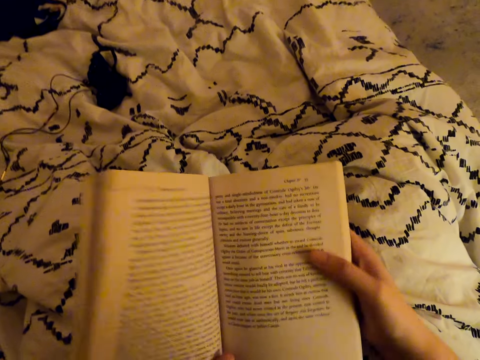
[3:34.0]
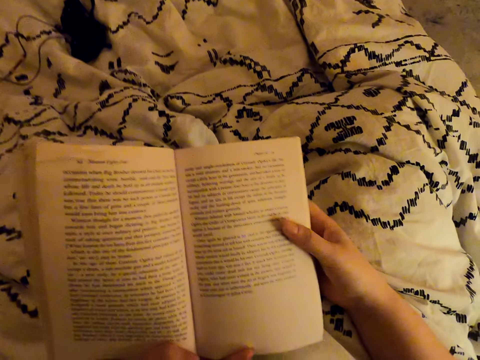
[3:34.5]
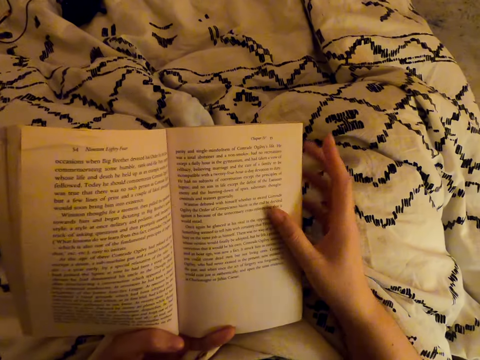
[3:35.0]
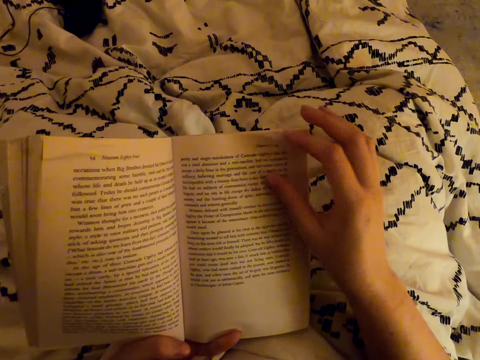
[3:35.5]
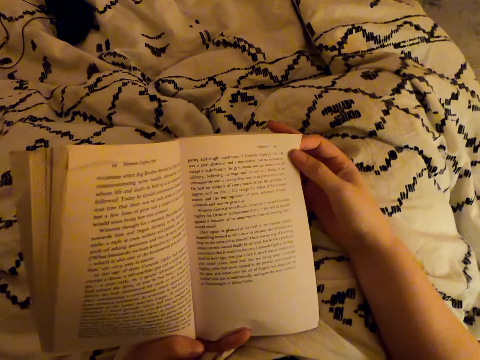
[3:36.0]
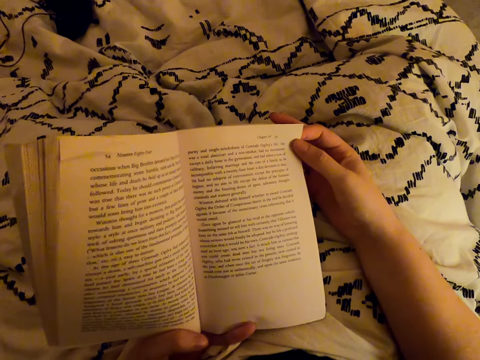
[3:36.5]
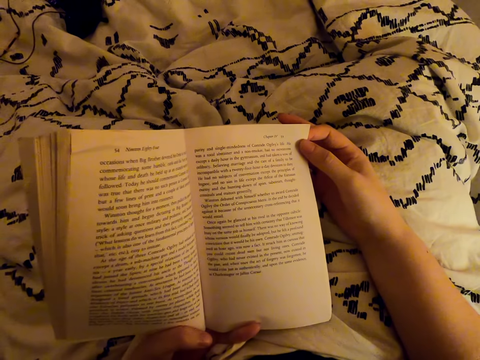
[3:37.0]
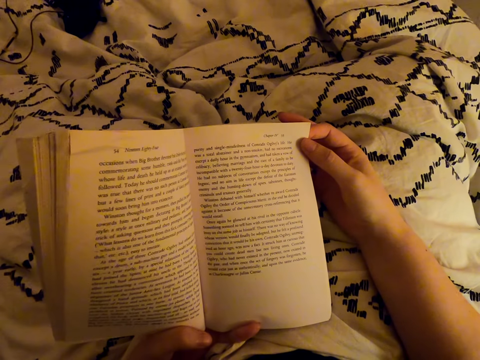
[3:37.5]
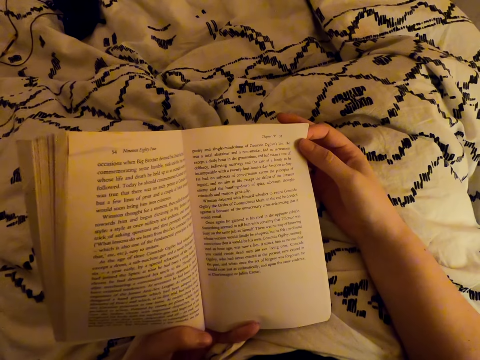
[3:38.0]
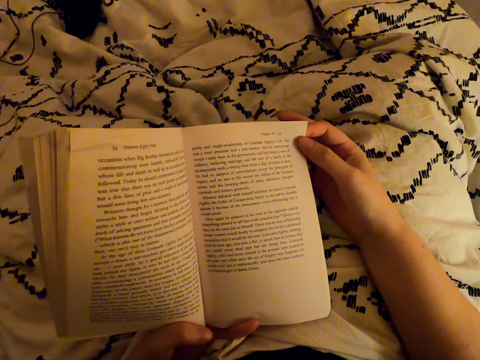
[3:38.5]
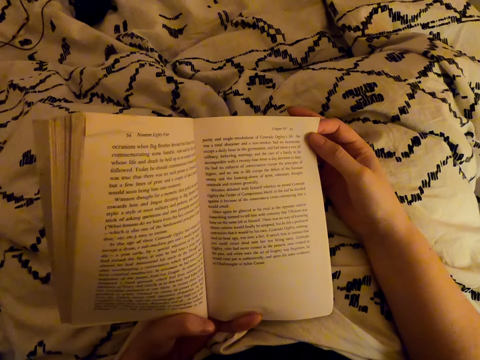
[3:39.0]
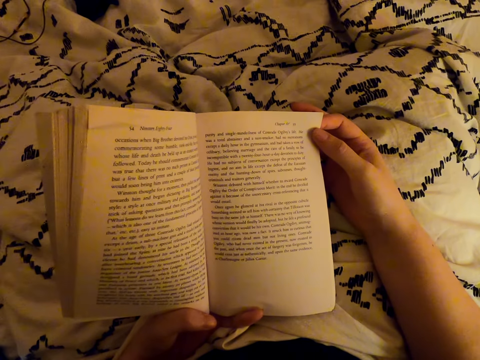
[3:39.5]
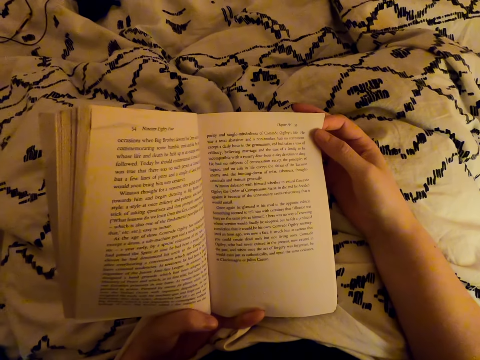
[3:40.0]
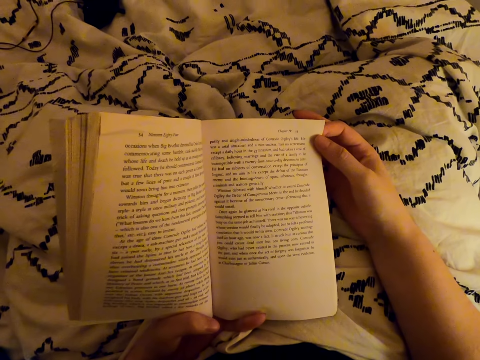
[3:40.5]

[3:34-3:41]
The camera wearer selects a page.

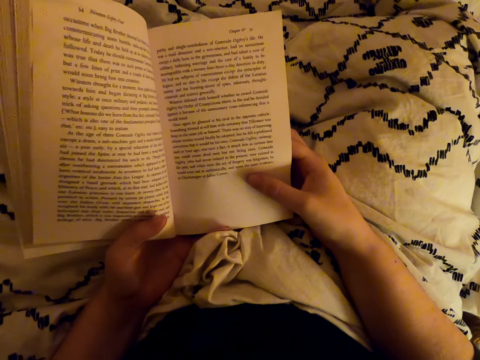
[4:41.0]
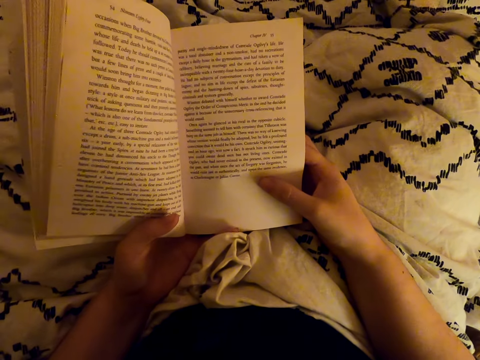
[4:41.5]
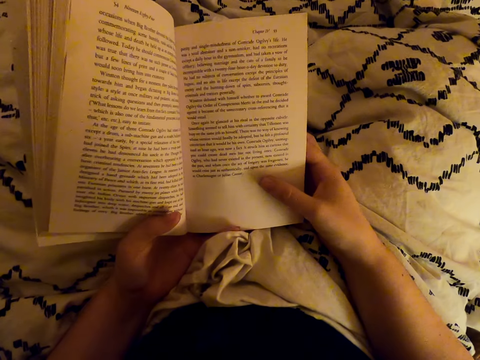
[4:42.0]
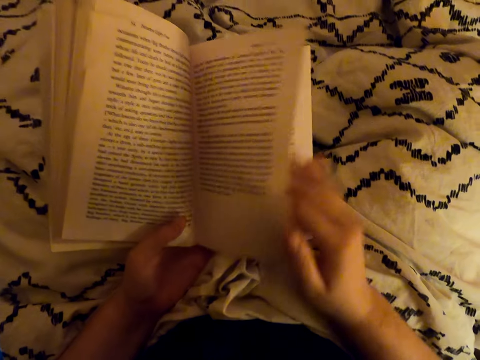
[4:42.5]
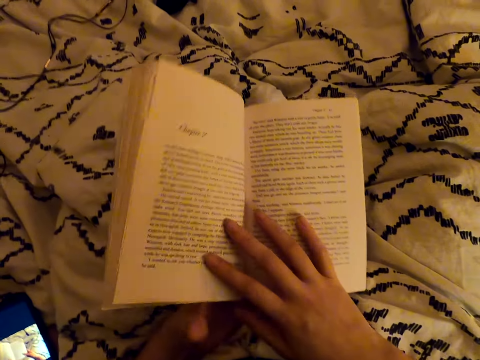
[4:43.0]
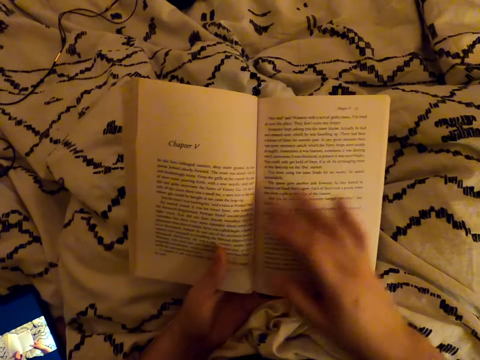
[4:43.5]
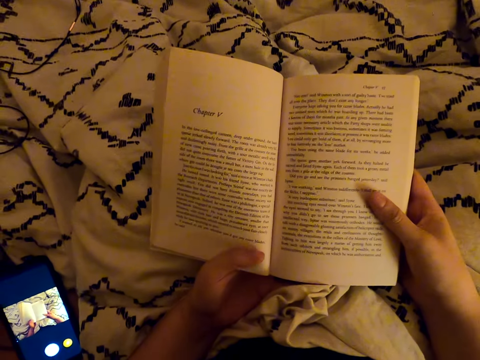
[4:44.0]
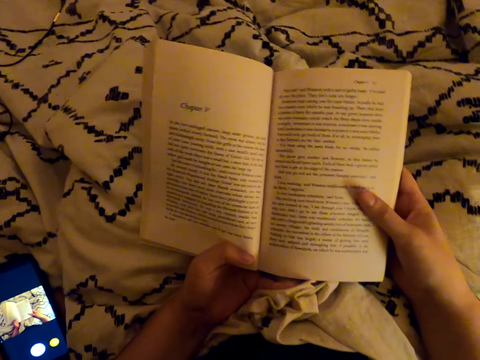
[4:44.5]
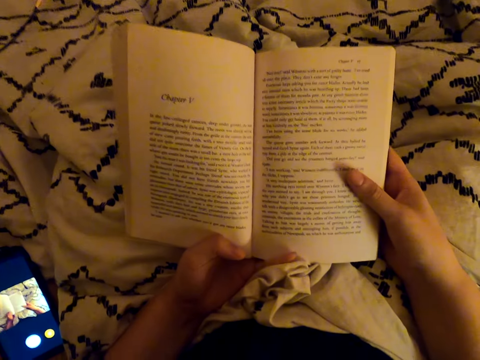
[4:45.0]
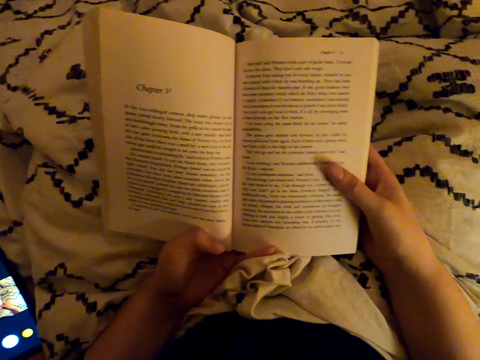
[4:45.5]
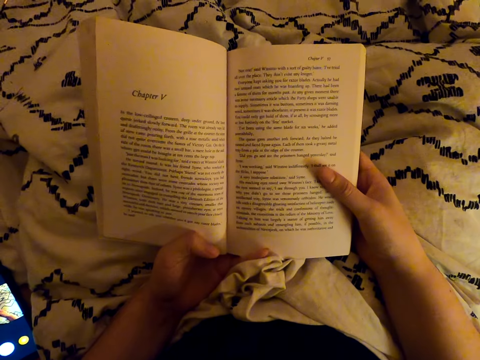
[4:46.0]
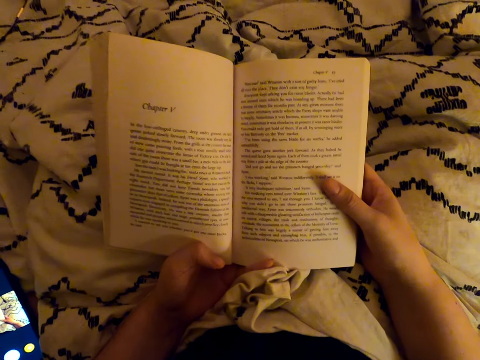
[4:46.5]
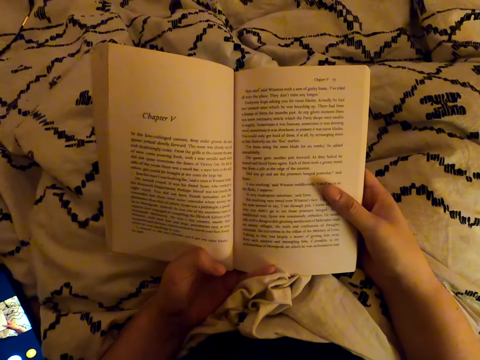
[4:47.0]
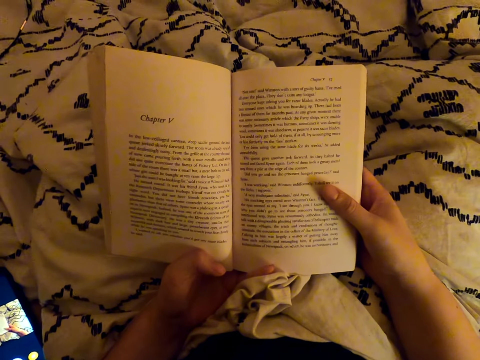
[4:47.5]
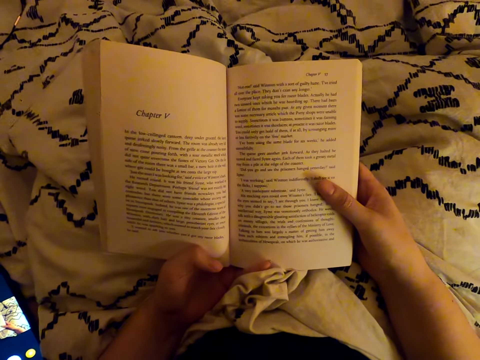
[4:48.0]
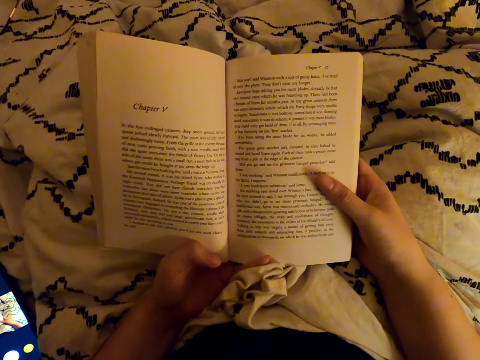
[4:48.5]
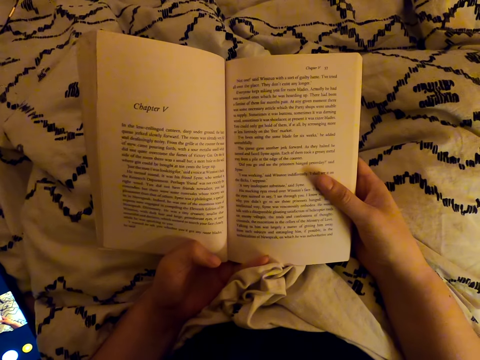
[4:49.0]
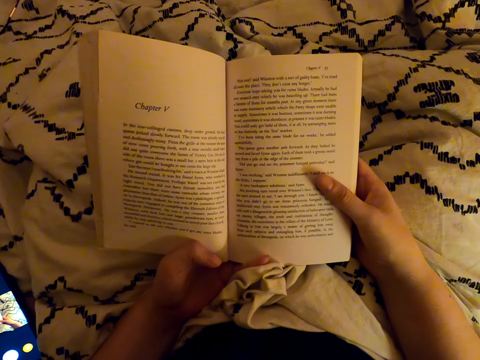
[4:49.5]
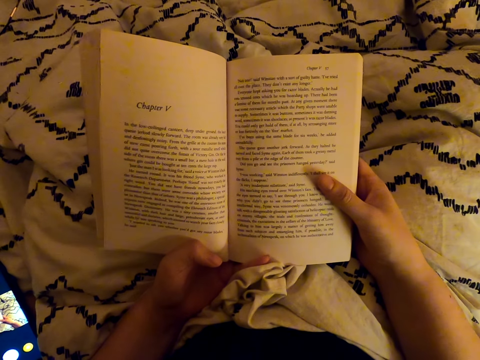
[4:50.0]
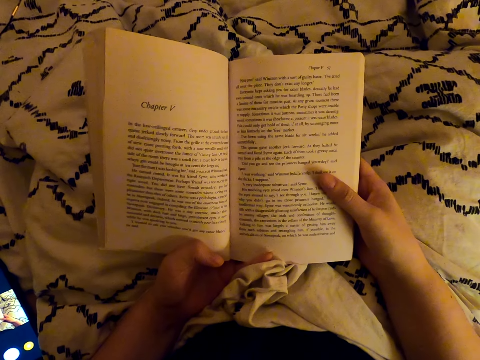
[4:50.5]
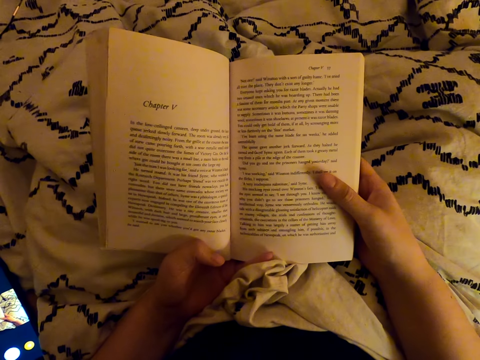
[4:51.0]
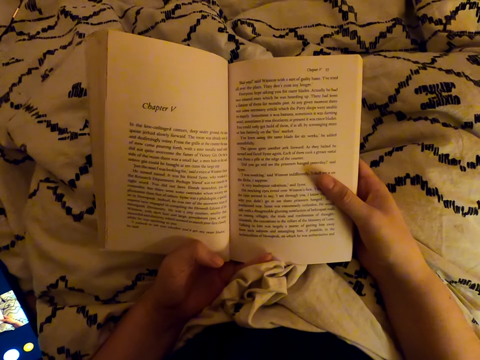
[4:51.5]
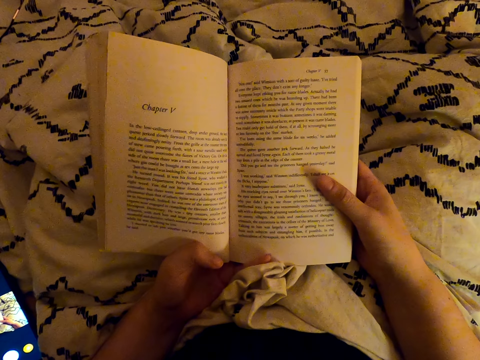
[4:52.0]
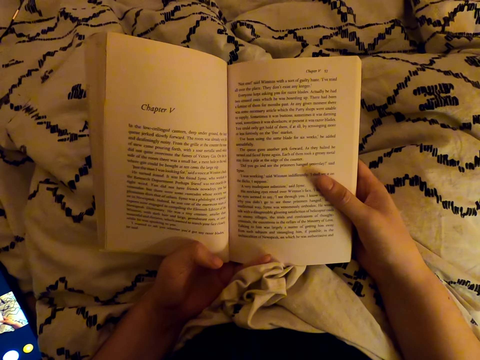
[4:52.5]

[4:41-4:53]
The camera wearer flips the book. They scroll to the book. They read the book.

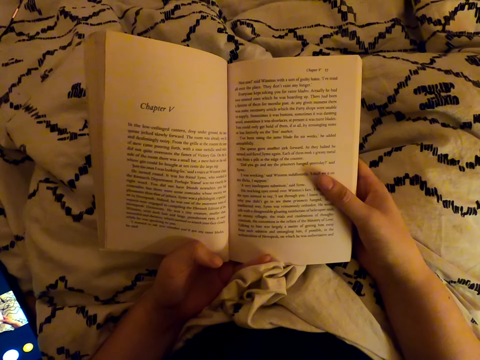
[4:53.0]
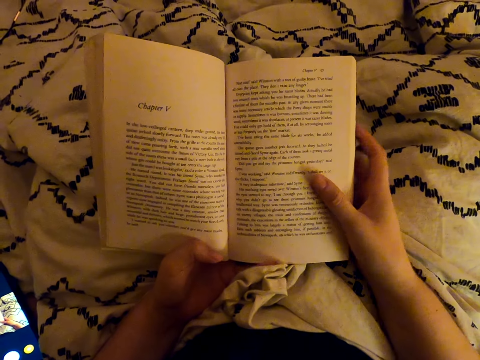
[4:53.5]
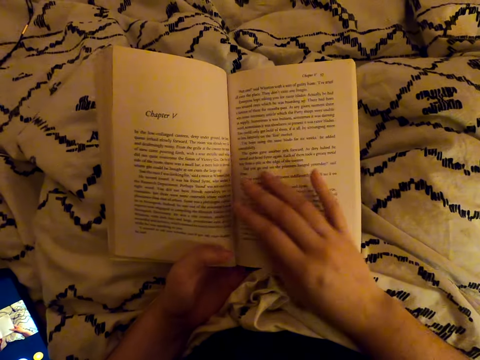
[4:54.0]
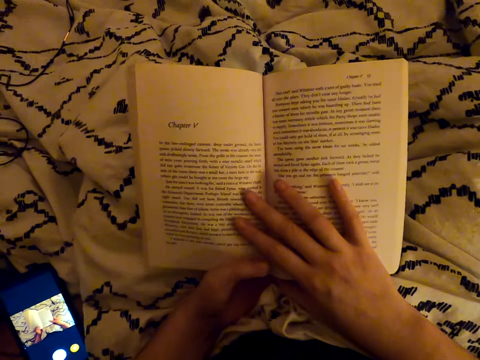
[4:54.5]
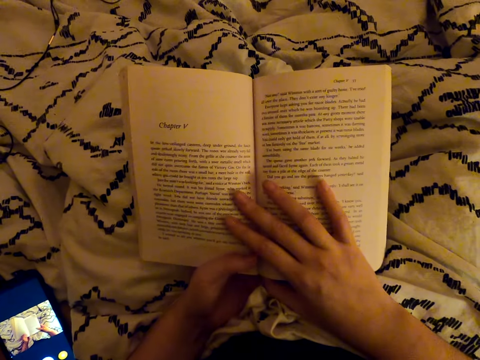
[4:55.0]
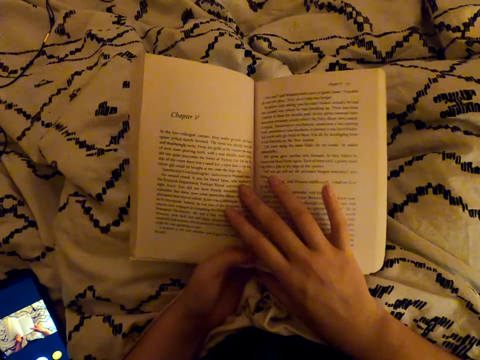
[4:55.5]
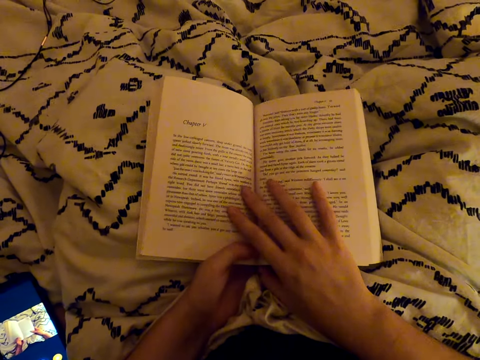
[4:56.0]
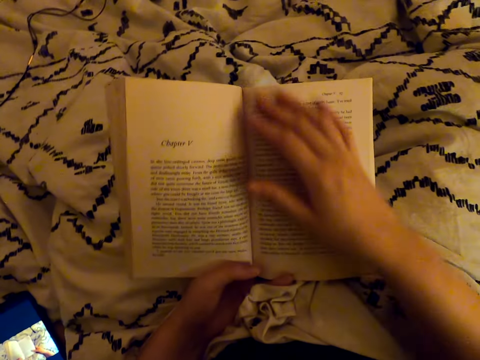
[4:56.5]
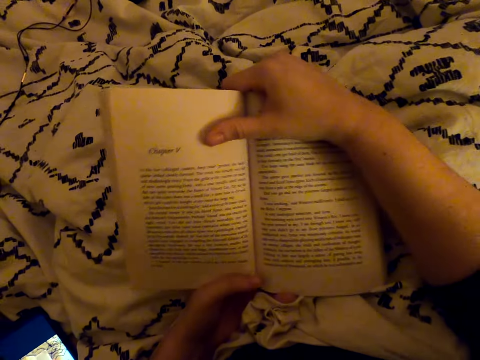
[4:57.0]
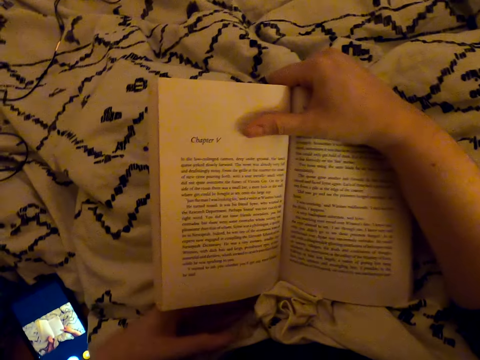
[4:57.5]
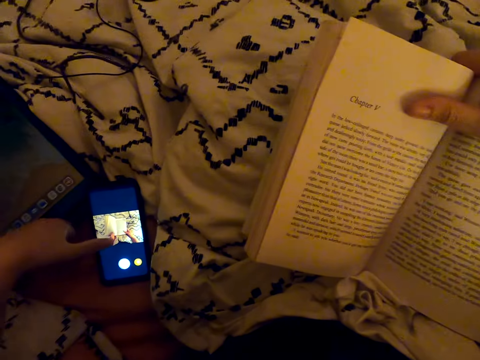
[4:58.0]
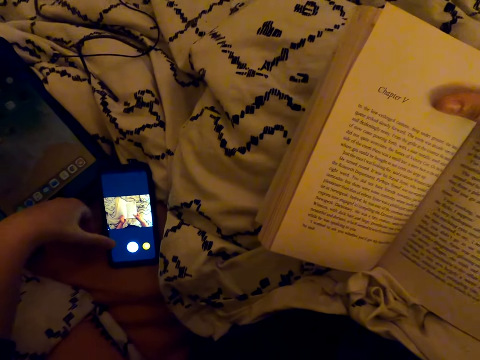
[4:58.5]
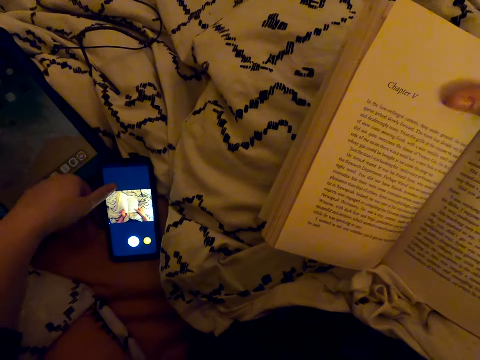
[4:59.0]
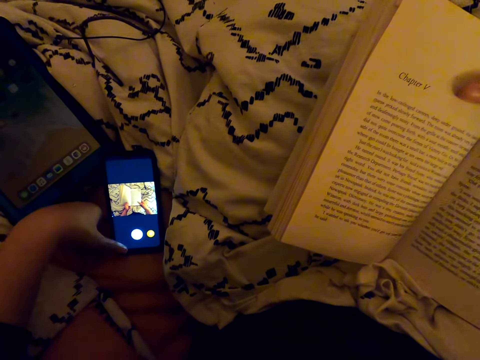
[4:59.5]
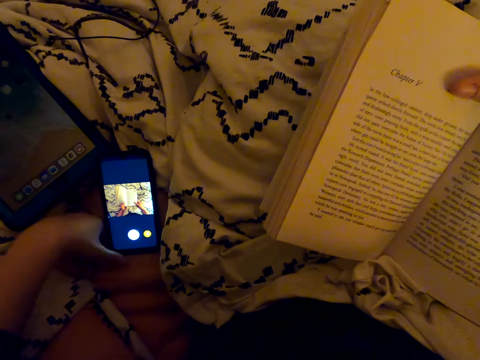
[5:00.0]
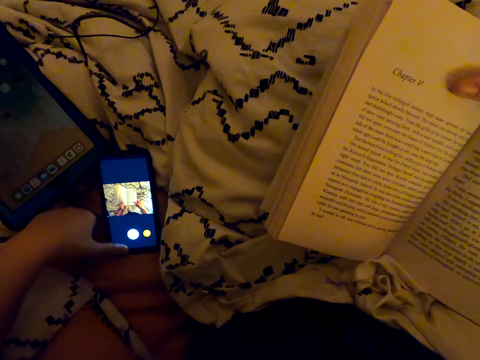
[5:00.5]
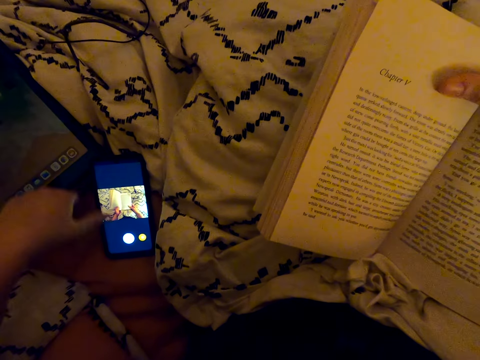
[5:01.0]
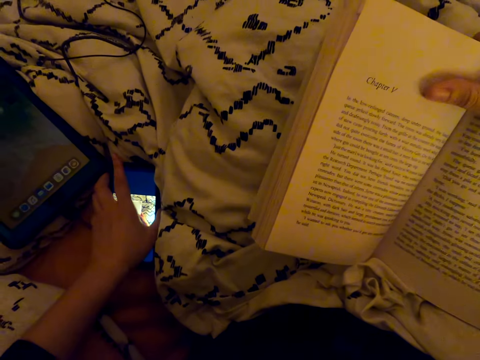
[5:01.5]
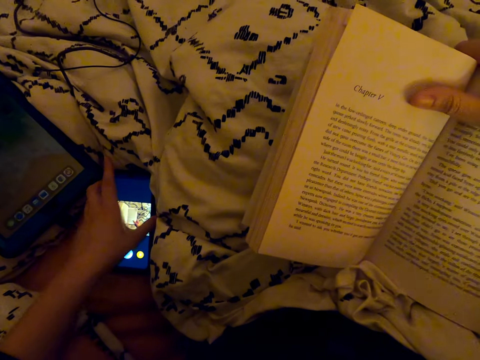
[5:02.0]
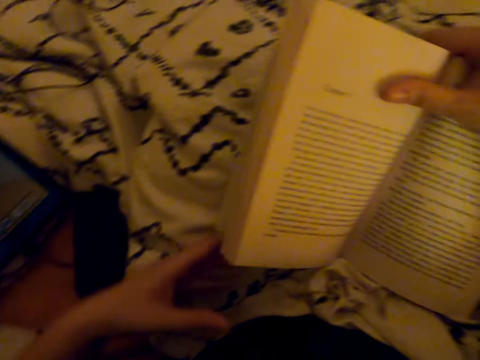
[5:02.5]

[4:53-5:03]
The camera wearer adjusts the book. They operate the cellphone. They pick up the phone.
